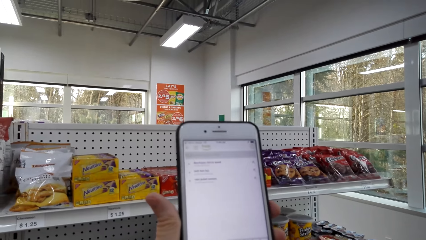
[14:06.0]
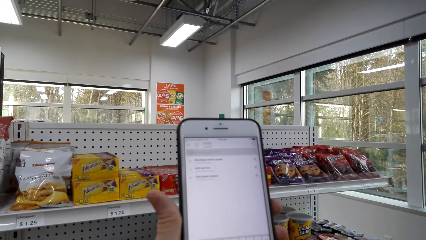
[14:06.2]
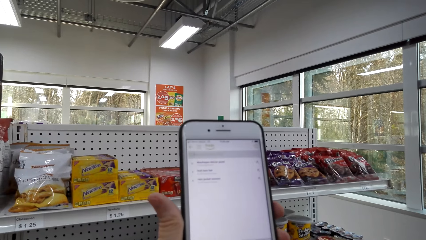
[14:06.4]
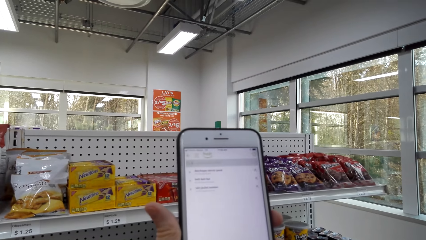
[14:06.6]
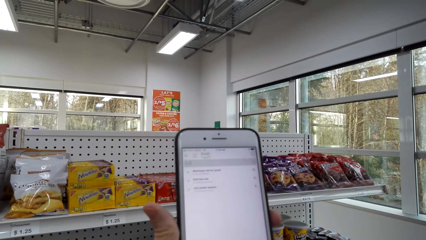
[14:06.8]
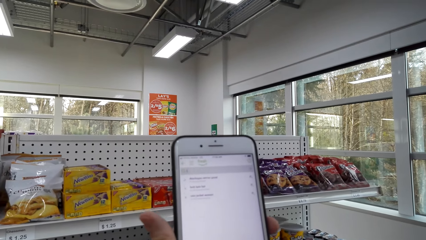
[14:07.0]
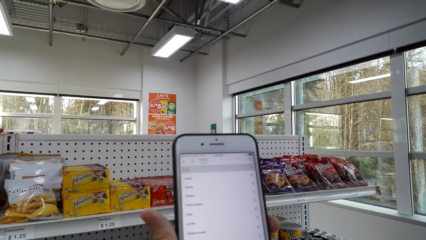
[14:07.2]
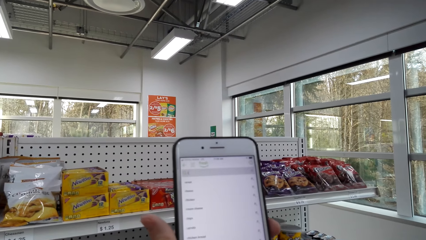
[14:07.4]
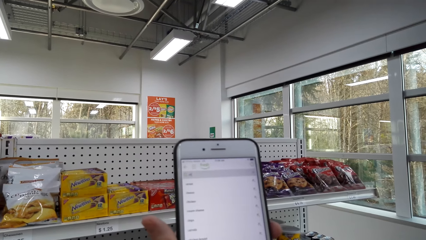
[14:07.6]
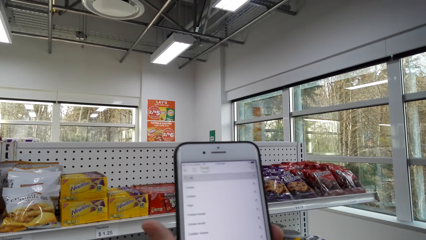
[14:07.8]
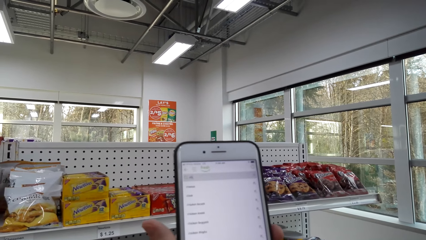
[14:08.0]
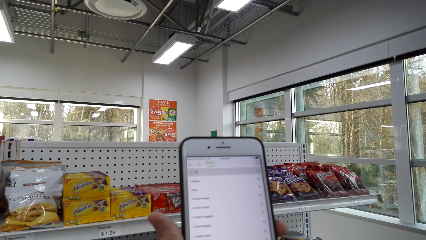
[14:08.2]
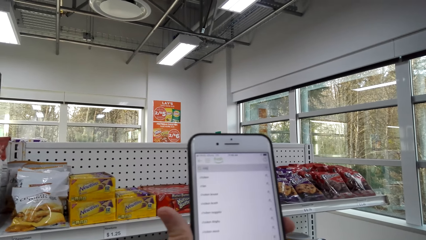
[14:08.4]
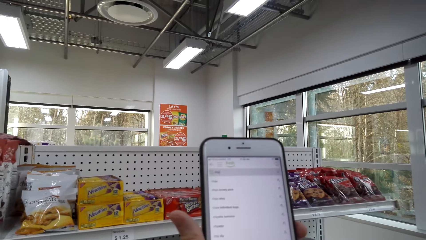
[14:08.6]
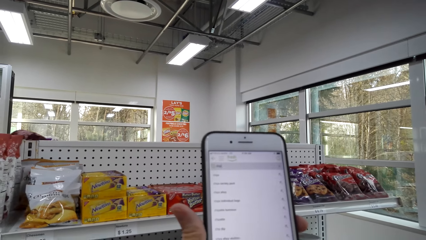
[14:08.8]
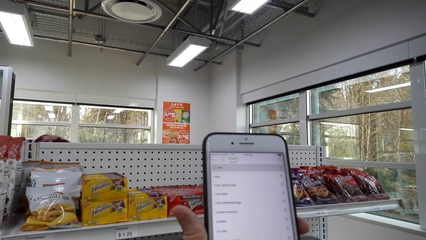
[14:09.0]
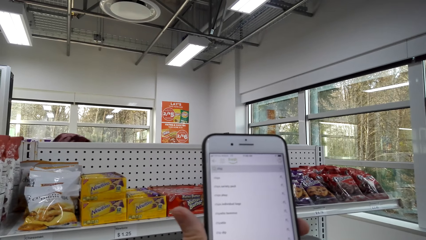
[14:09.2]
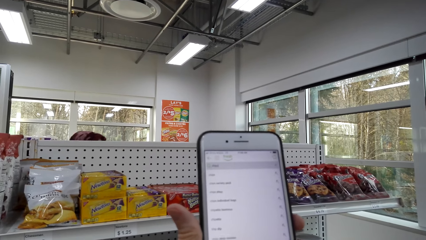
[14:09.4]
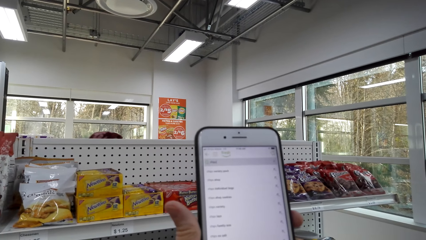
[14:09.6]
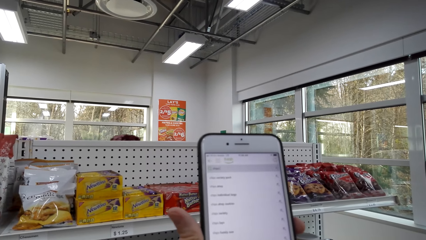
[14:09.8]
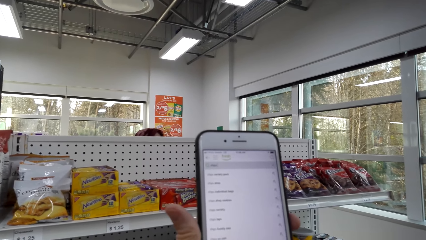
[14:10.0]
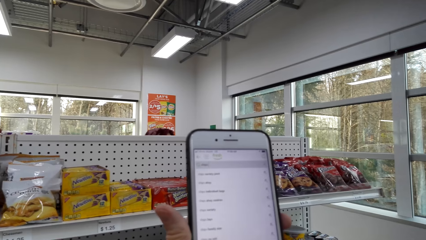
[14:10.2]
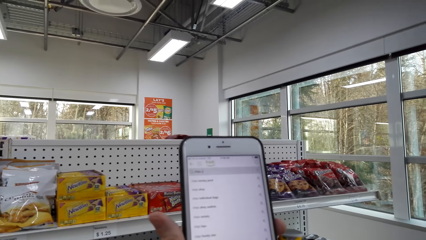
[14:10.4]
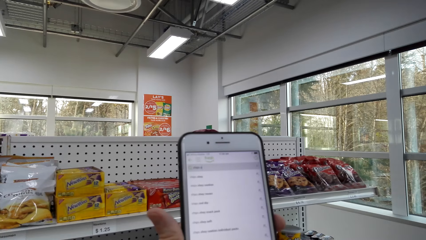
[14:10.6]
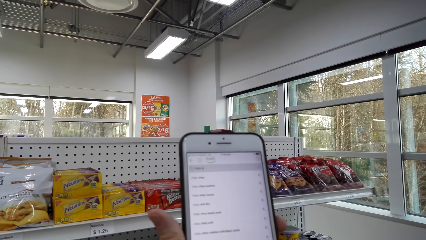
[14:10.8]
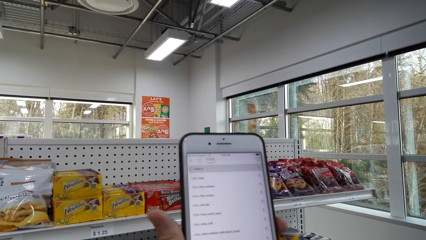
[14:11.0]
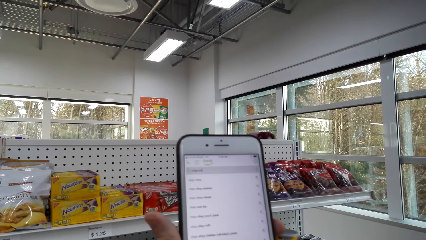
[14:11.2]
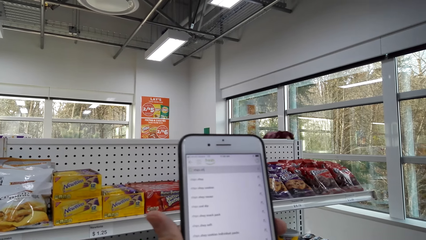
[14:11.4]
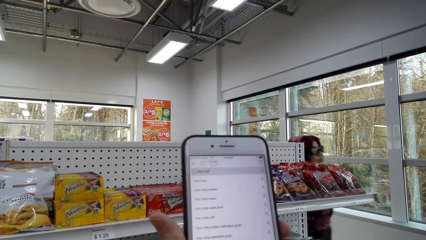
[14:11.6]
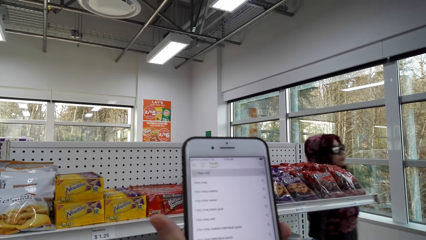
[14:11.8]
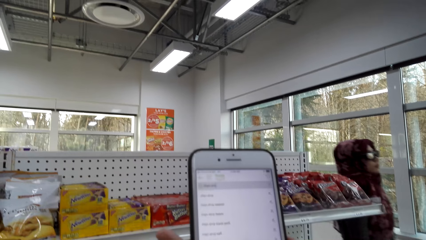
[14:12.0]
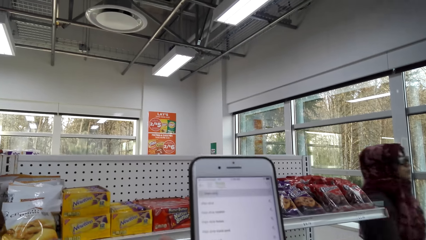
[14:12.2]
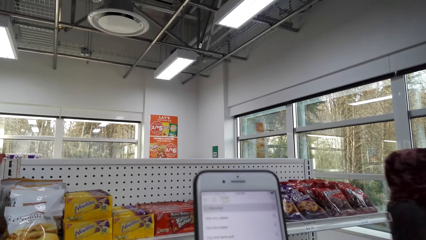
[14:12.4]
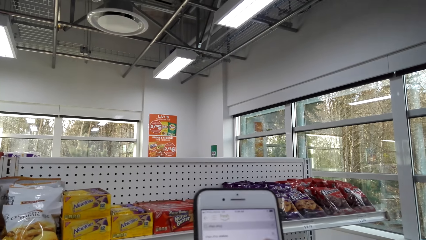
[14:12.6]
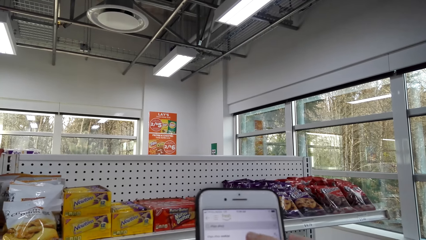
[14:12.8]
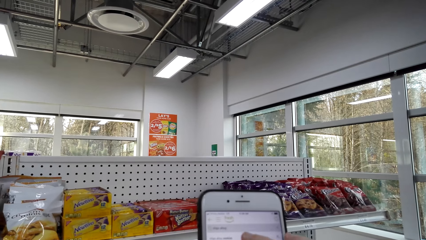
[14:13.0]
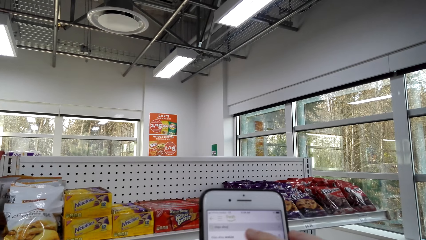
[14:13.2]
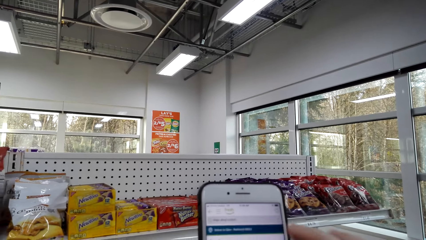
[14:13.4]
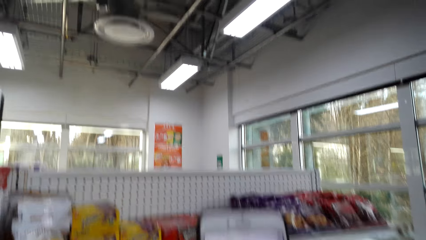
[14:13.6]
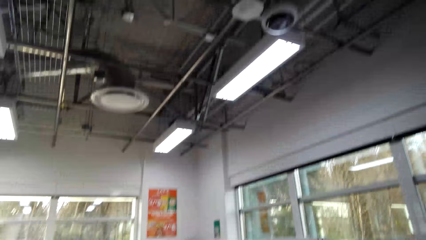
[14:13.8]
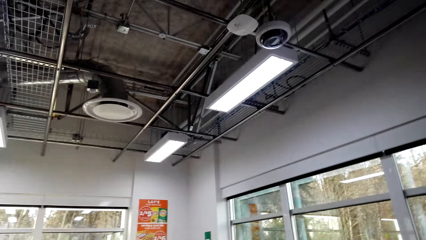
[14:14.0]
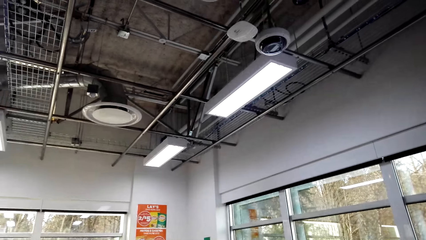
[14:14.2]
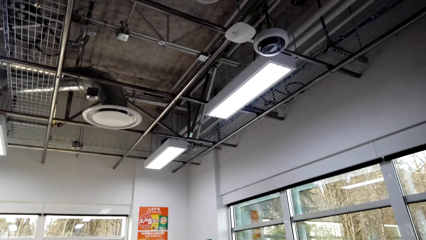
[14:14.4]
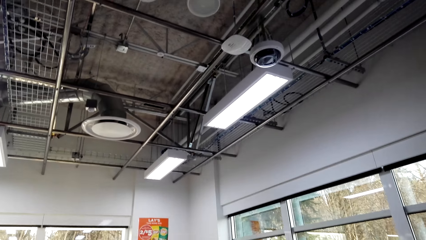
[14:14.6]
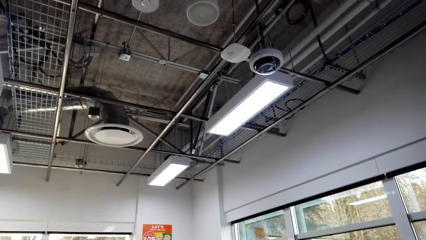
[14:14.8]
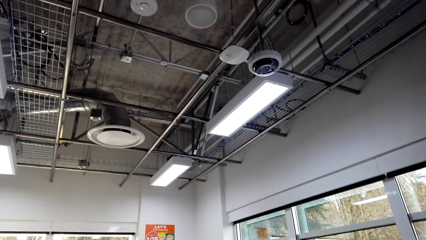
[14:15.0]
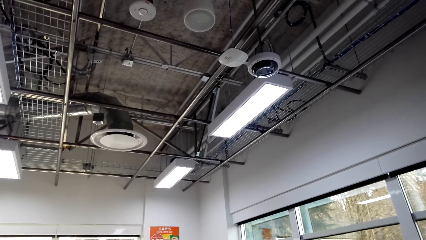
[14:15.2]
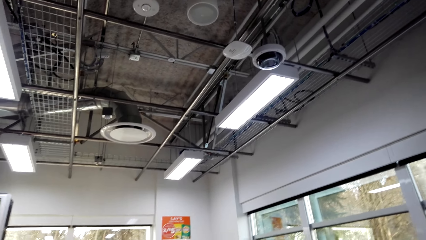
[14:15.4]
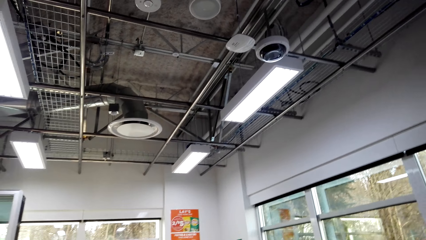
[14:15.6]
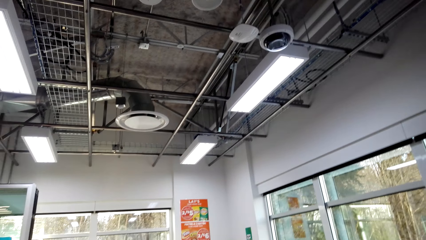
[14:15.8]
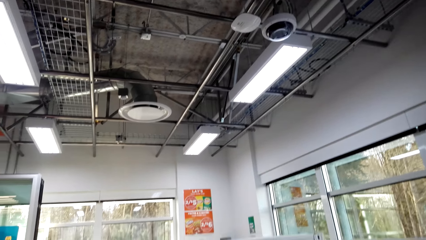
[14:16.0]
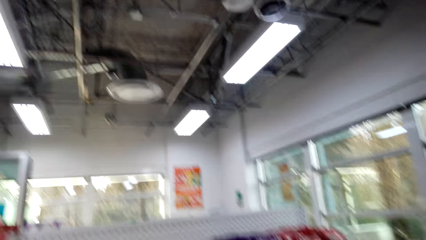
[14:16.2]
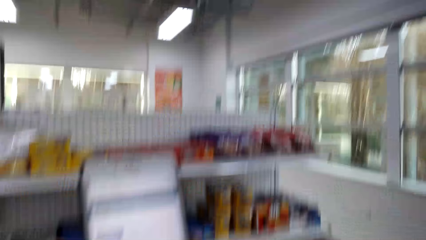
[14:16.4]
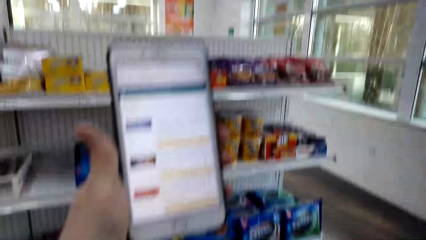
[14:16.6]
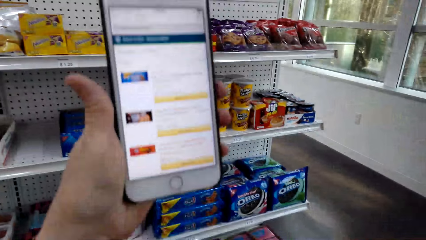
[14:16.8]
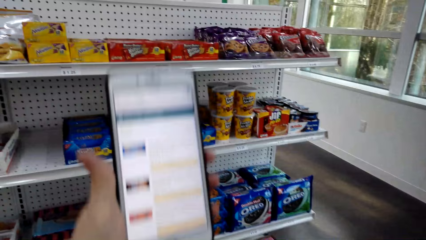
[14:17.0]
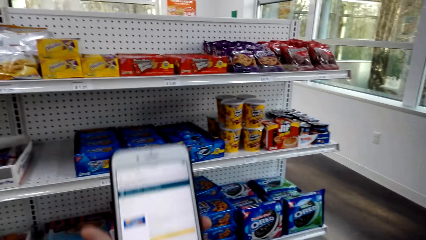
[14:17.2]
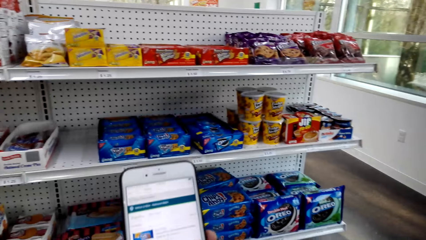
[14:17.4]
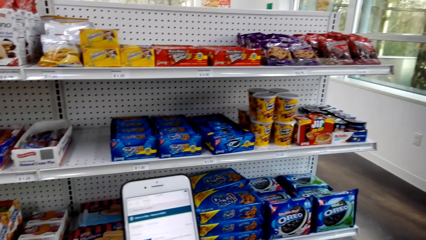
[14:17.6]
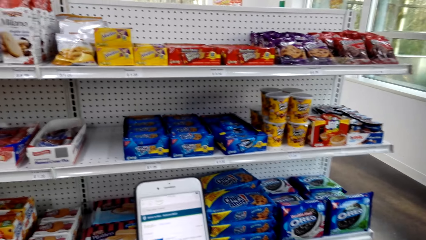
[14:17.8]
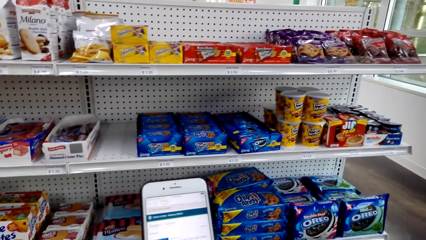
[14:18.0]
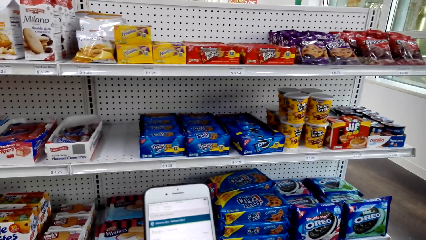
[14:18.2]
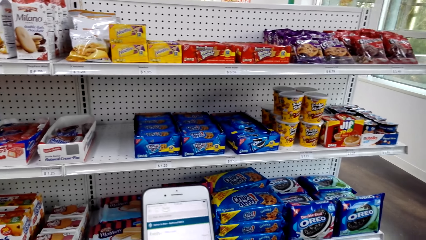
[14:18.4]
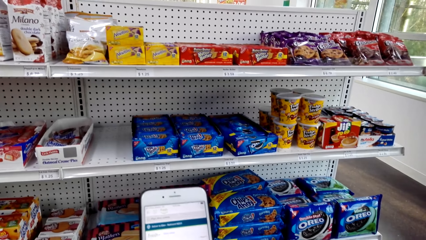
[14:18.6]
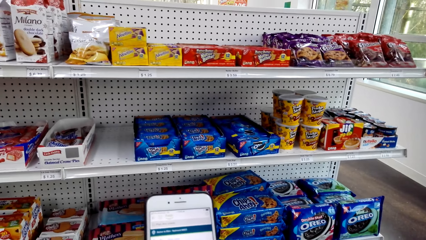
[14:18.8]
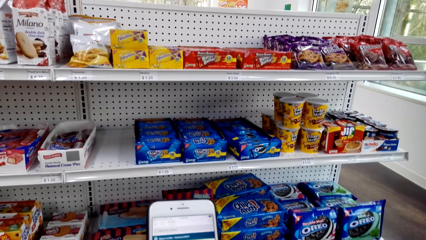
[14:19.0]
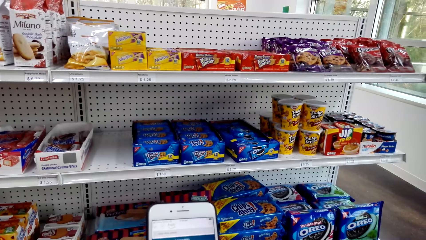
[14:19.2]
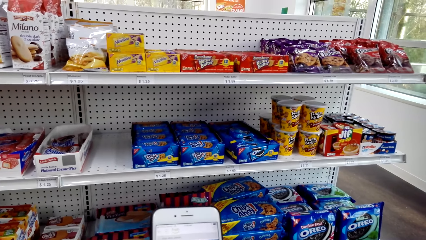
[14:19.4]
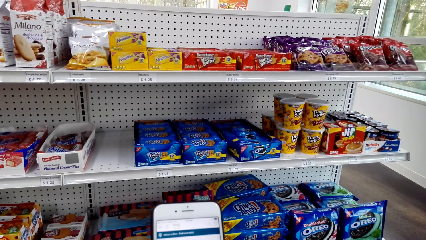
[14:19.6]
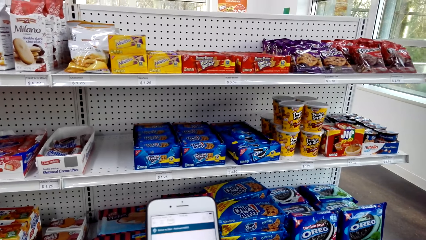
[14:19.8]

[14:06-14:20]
The camera wearer looks at the phone. They look around.
